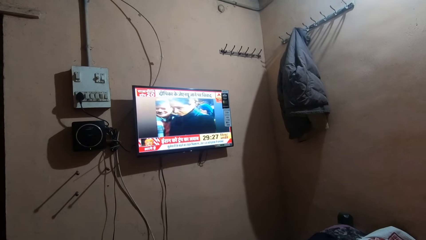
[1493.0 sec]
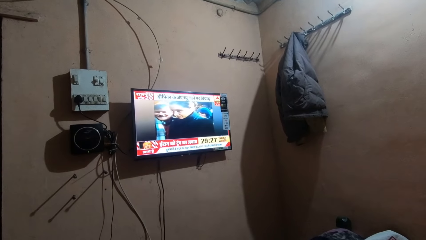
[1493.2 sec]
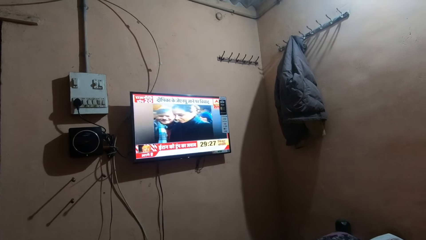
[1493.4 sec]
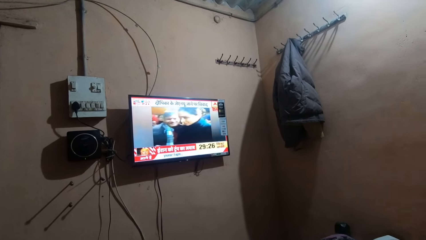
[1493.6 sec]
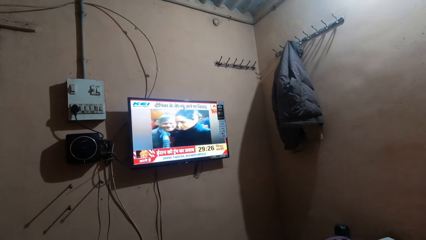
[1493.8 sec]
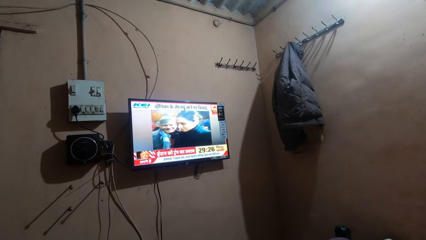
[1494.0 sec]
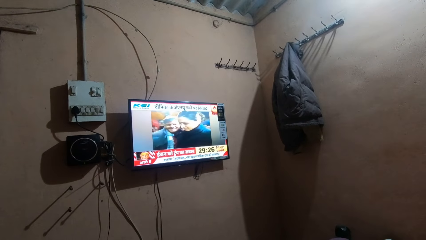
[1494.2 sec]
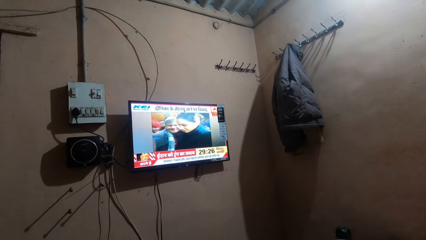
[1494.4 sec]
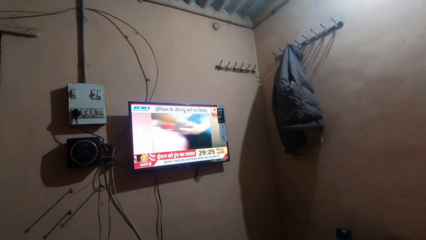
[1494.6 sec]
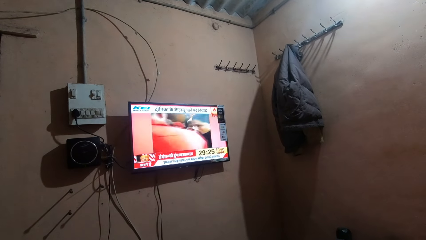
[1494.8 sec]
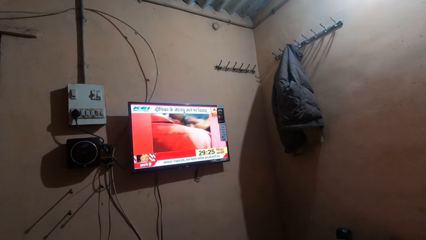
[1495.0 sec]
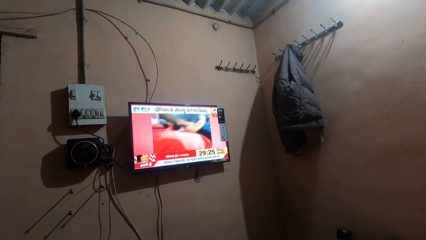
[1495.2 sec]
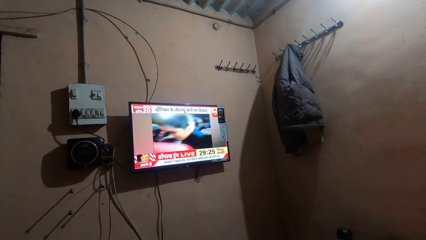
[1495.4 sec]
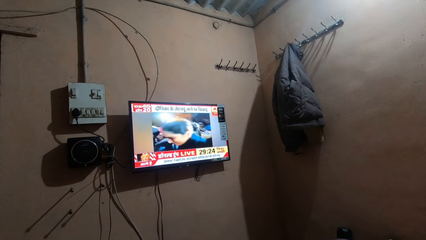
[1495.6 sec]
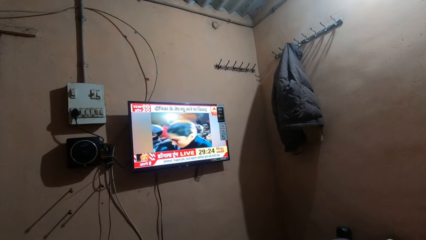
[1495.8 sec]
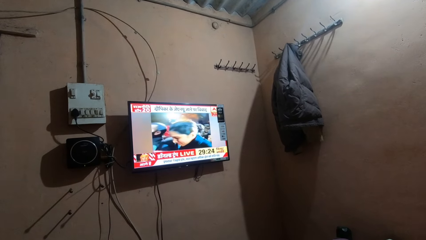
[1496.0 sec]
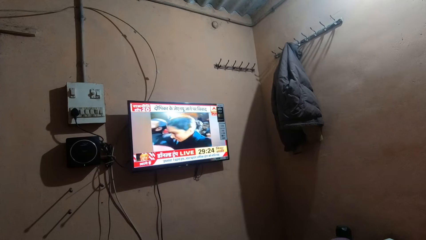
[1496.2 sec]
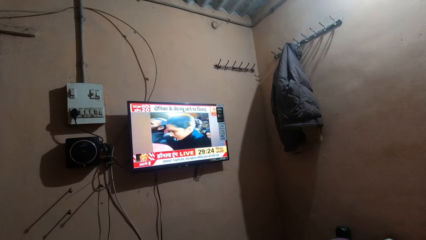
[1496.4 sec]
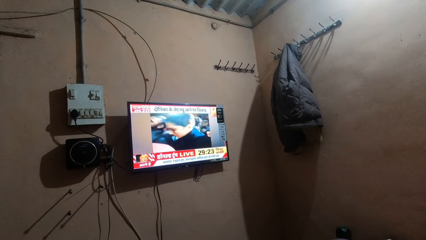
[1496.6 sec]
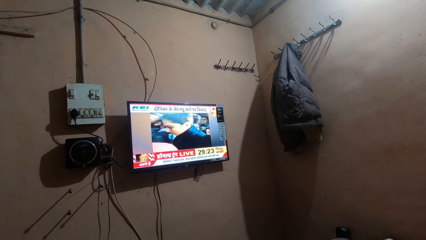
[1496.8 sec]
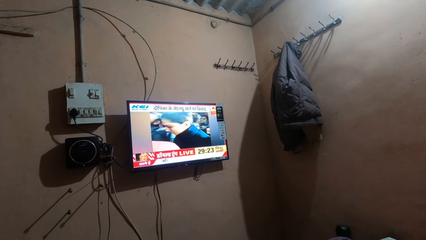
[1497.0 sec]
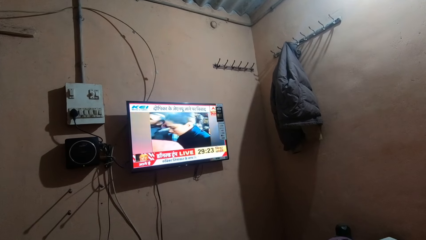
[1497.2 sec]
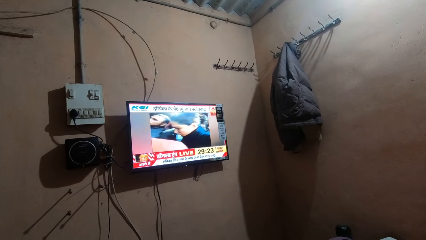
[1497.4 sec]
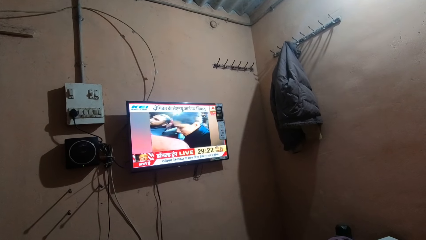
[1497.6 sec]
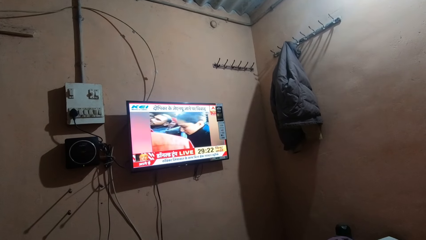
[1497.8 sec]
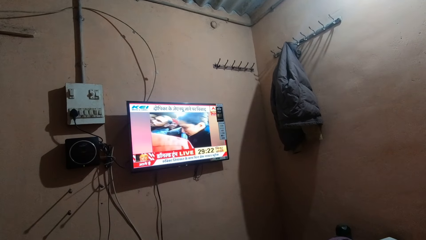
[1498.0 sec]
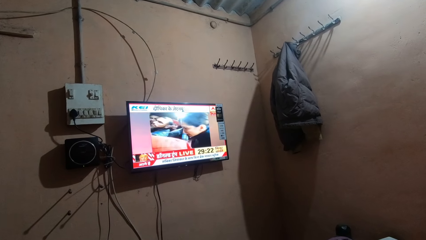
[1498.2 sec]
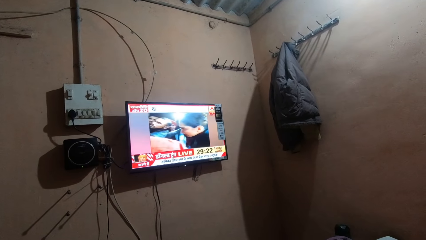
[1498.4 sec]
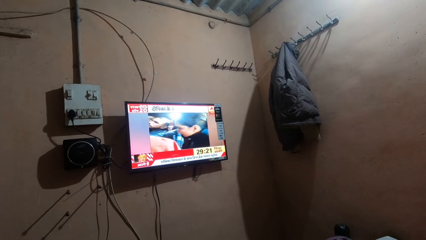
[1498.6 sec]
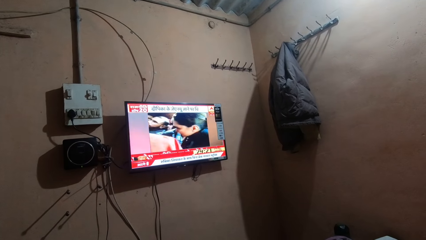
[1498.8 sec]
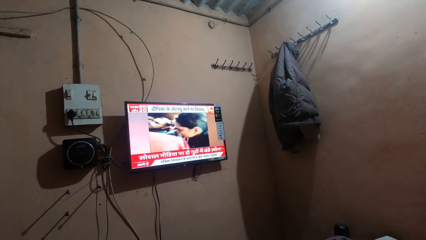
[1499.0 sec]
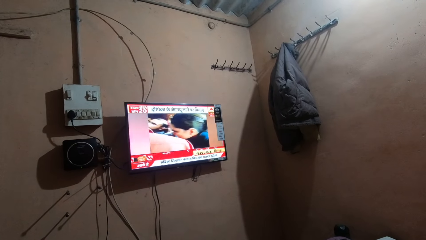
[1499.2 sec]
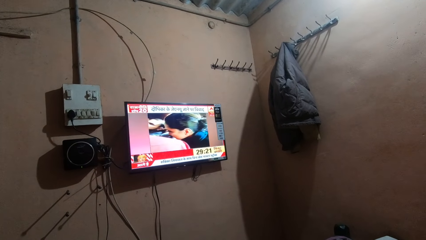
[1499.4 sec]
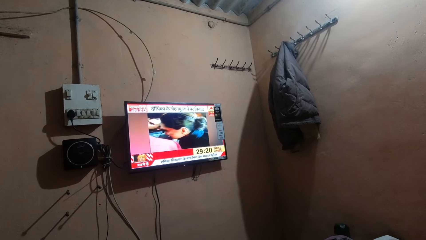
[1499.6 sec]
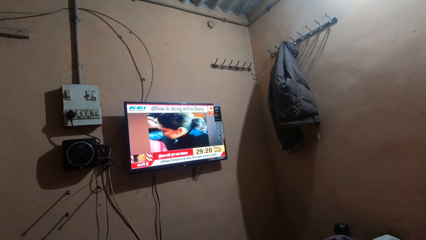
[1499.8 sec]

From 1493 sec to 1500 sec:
The camera wearer watches the television.

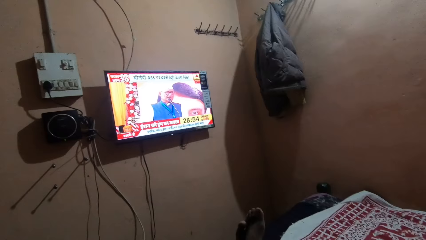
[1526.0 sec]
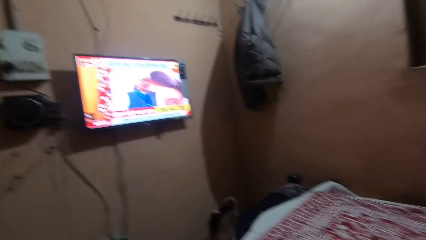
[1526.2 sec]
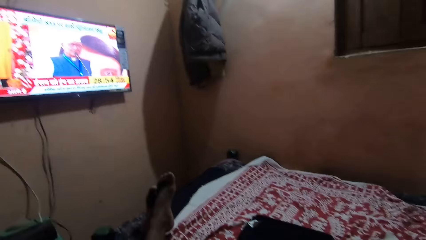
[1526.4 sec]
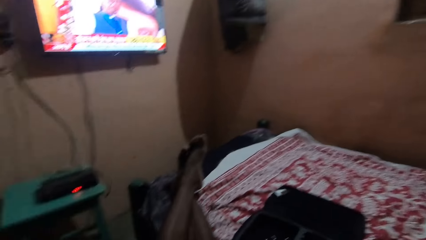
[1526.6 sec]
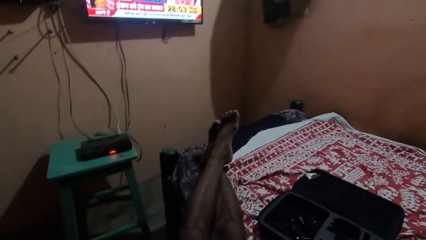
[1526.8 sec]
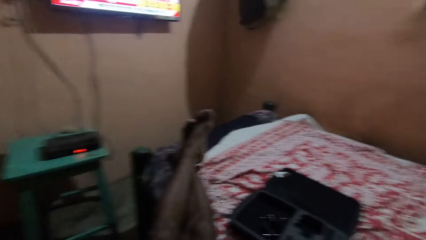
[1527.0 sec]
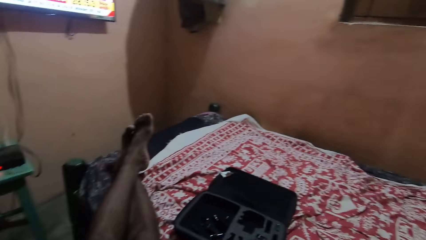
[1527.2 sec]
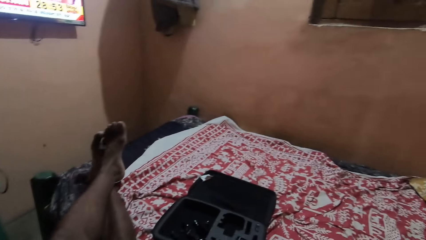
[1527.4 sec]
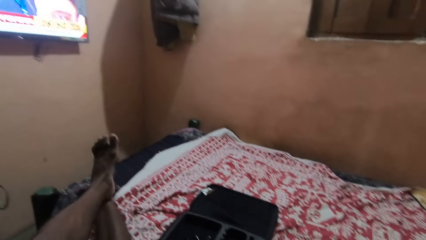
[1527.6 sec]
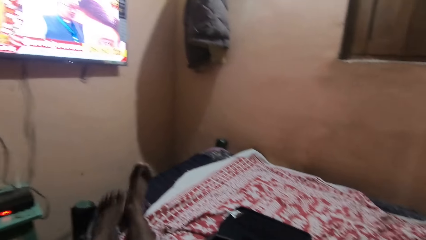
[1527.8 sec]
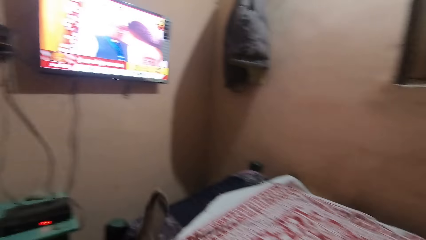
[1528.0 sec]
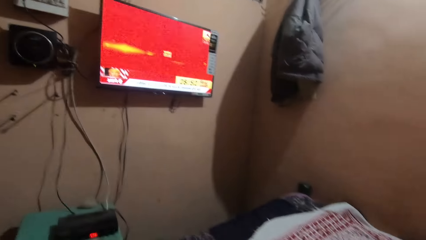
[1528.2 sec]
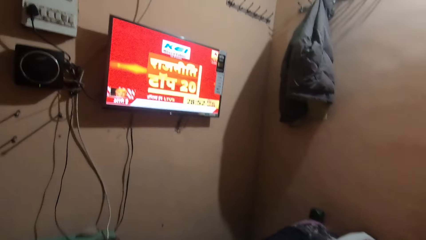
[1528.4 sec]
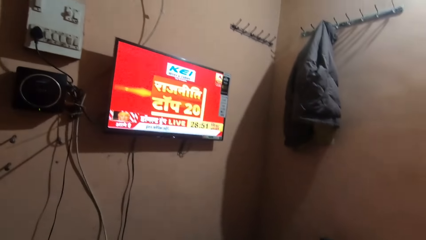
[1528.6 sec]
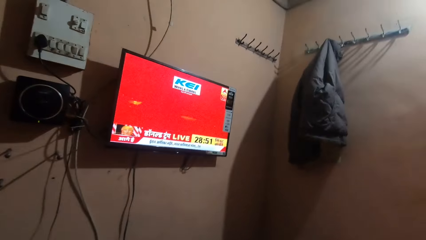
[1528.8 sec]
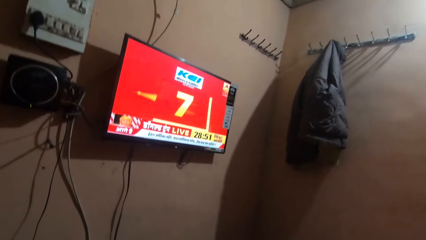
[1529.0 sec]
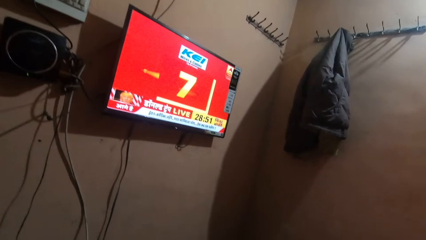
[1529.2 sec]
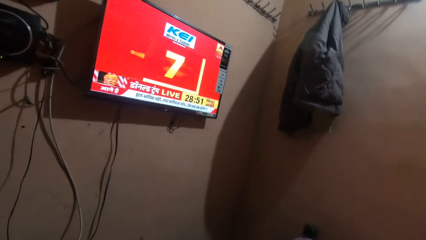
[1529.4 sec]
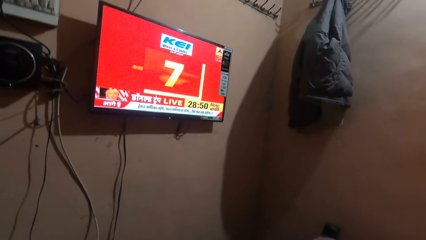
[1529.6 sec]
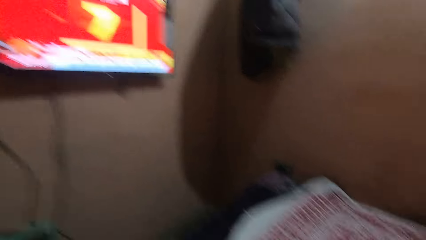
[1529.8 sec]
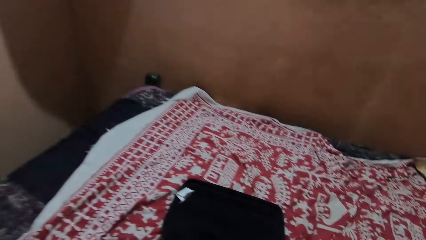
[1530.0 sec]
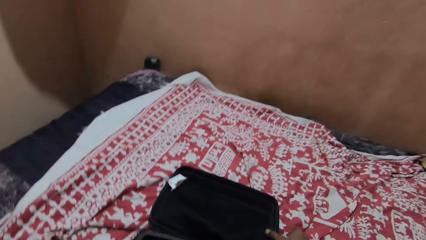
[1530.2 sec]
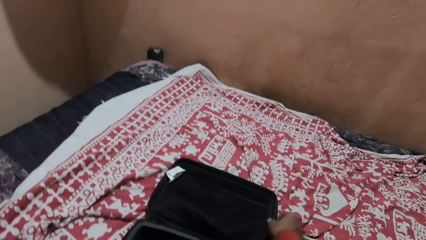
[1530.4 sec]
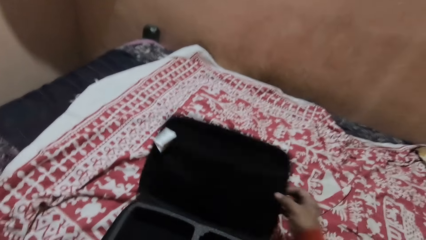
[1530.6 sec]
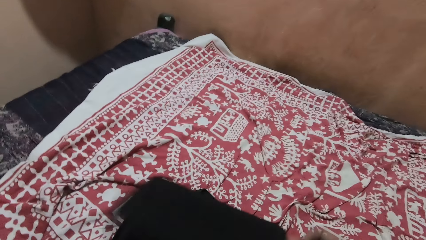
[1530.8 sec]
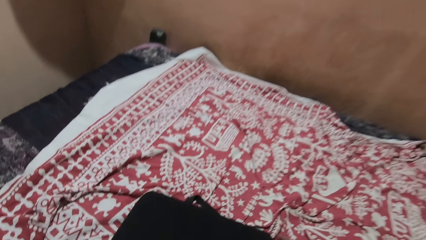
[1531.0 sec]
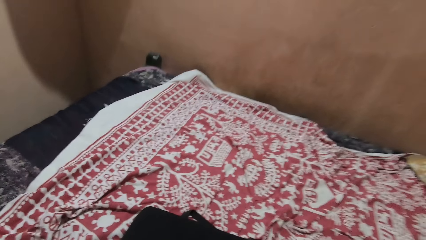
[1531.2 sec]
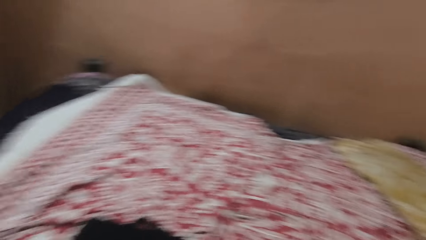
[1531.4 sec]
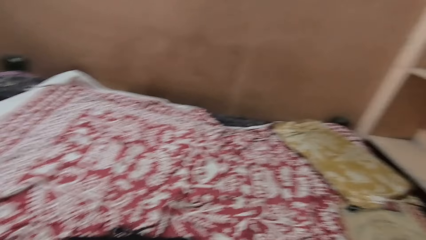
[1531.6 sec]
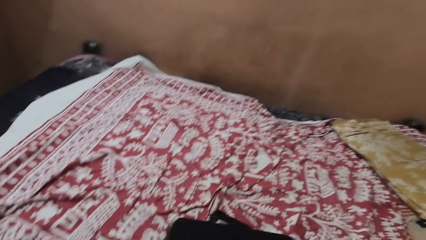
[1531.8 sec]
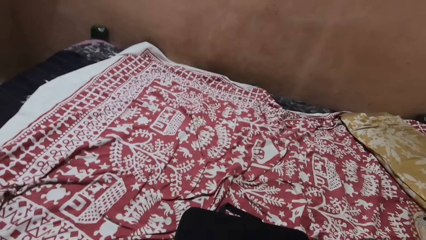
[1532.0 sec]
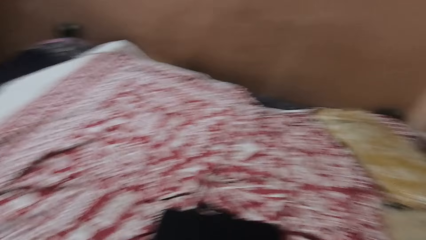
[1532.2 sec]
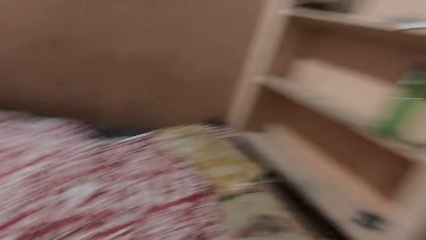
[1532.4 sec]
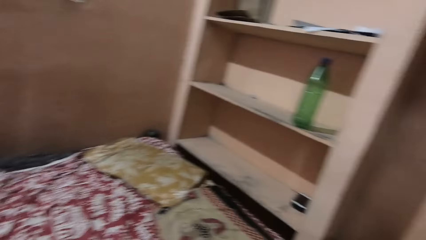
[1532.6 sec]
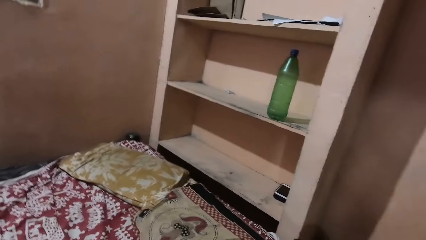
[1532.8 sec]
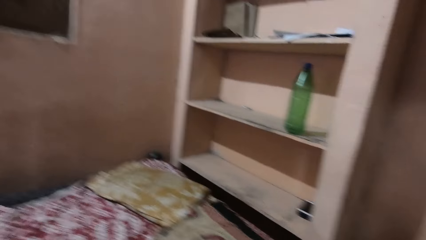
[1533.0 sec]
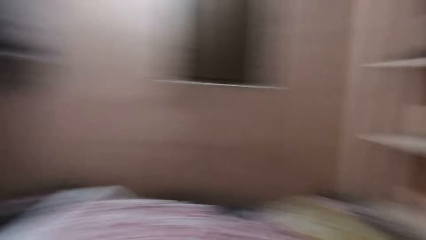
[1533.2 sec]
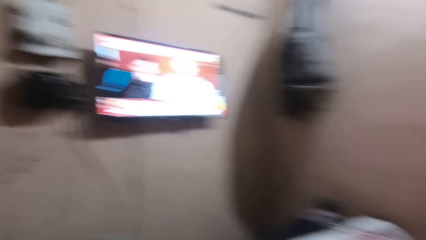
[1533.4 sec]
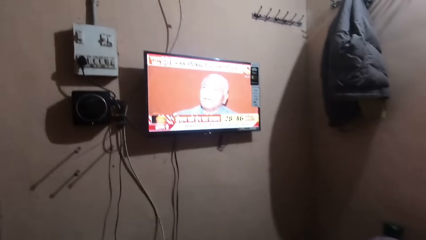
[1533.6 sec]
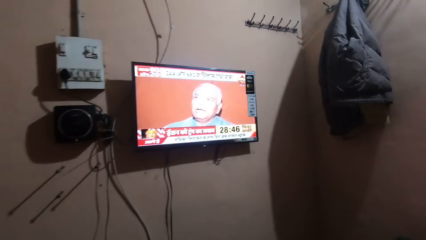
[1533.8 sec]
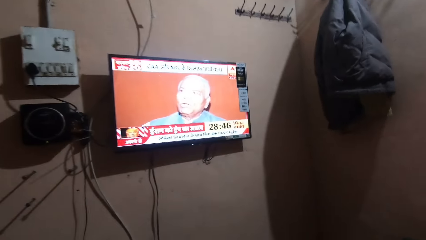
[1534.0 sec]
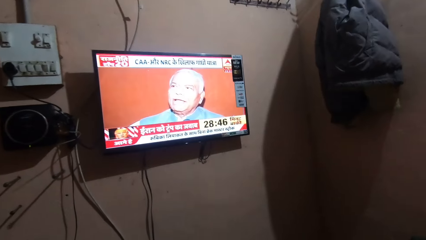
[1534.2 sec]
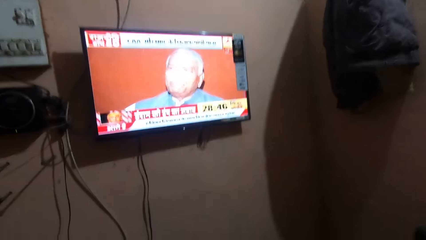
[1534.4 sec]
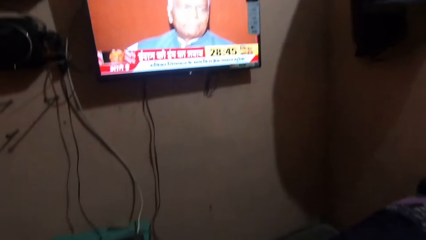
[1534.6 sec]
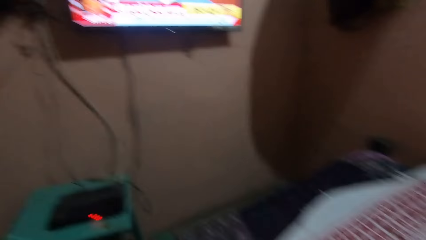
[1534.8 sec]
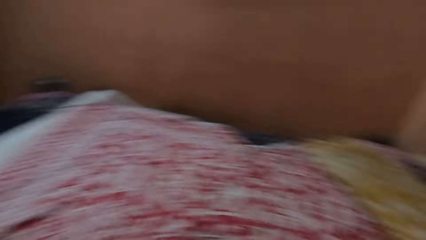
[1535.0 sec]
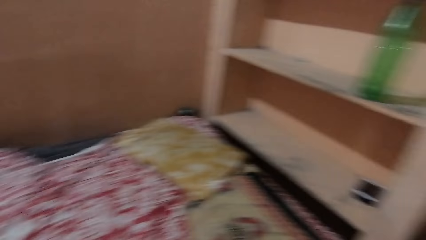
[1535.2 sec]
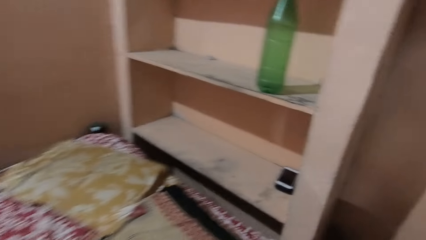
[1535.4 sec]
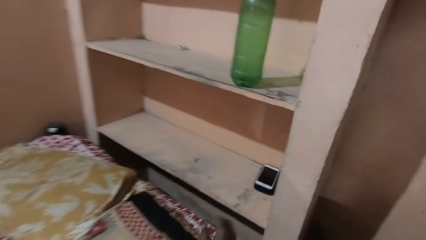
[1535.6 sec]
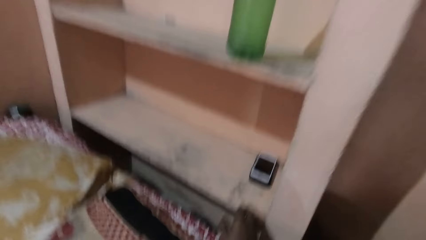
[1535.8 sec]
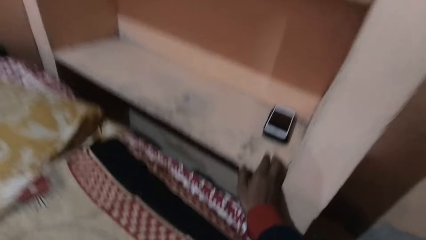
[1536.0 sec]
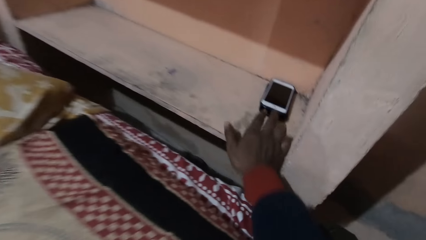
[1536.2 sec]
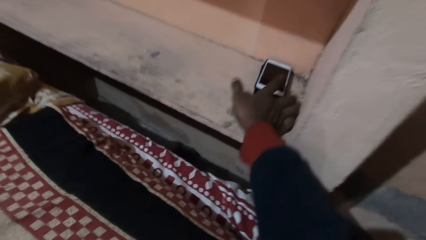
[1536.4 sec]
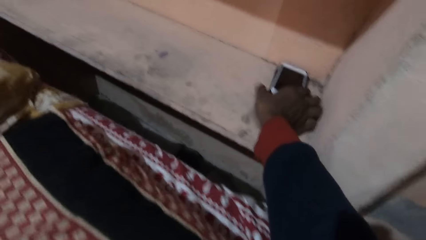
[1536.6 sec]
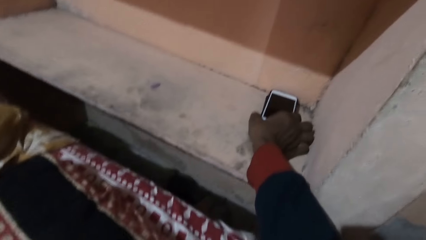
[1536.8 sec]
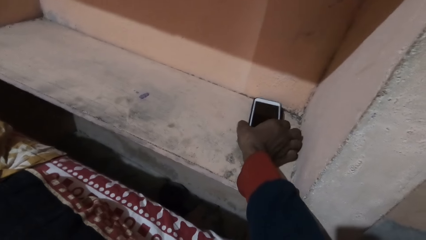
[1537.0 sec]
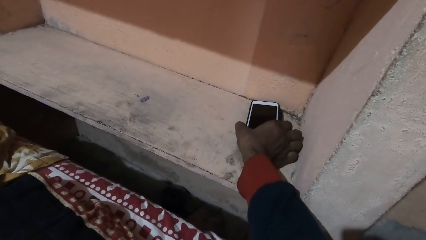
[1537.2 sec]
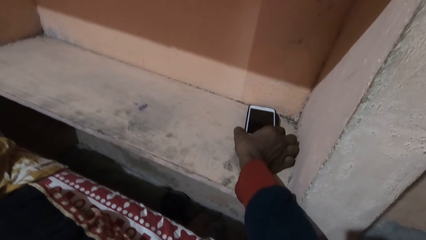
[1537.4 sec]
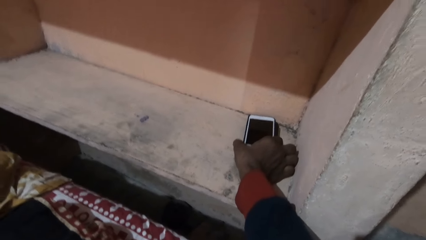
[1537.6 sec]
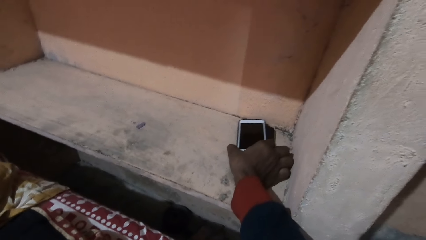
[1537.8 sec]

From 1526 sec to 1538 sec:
The camera wearer looks around. He pulls his leg off the leg. He moves the feet. He pulls his legs off the bed. He watches the television. He moves his hand forward. He closes a bag. He looks around the room. He watches the television. He moves his hand forward. He holds the phone. He picks up the phone.
